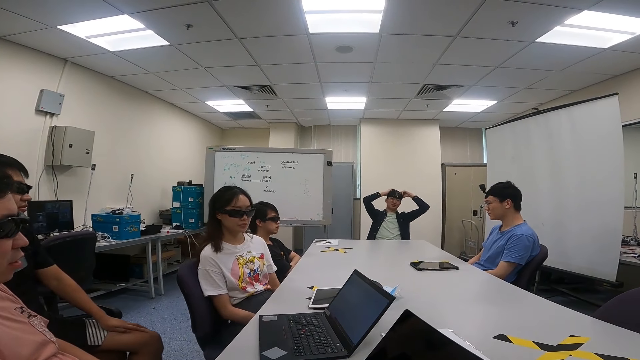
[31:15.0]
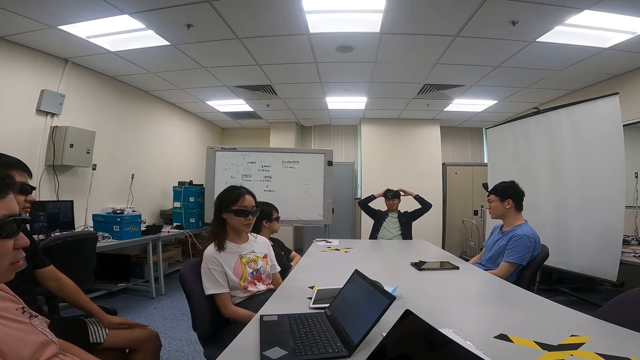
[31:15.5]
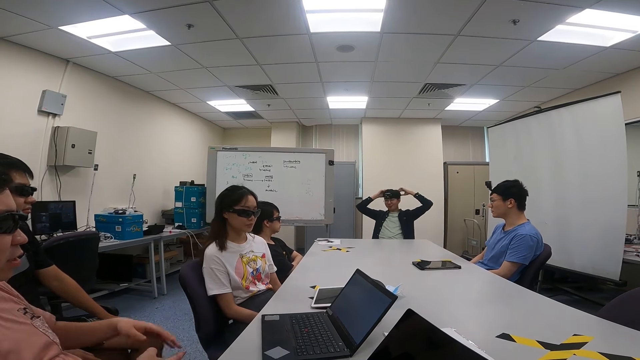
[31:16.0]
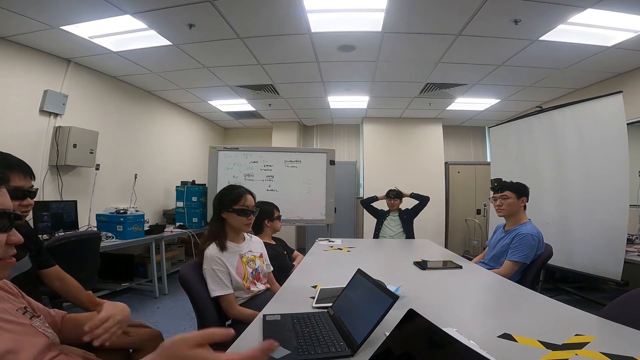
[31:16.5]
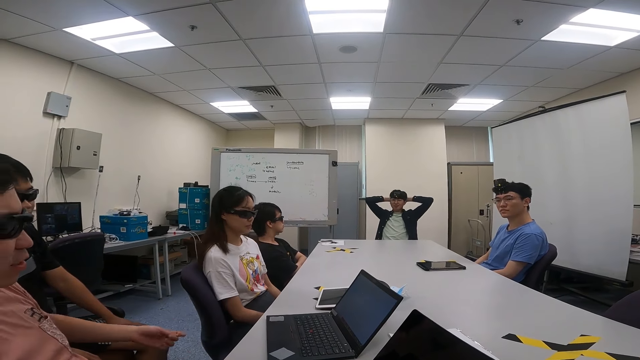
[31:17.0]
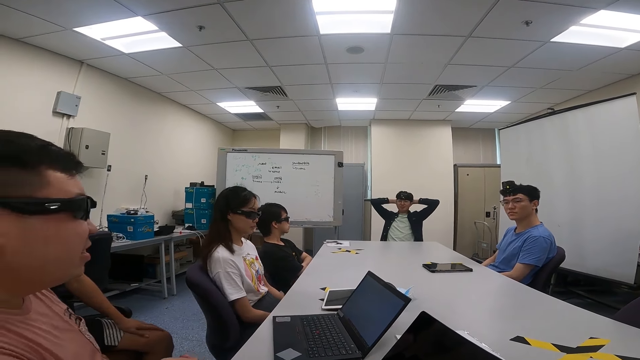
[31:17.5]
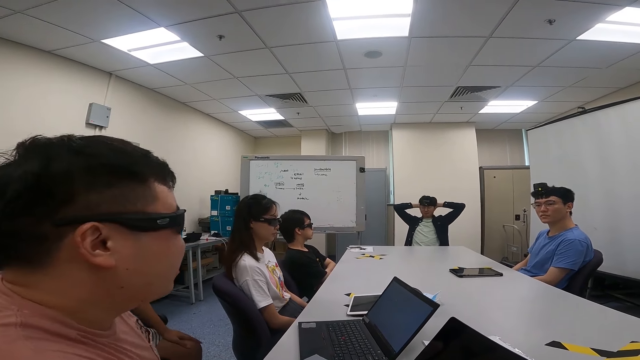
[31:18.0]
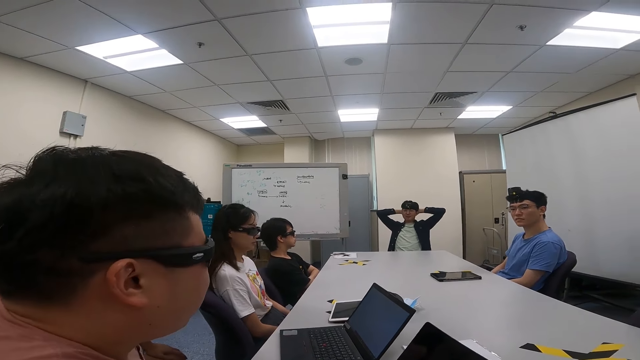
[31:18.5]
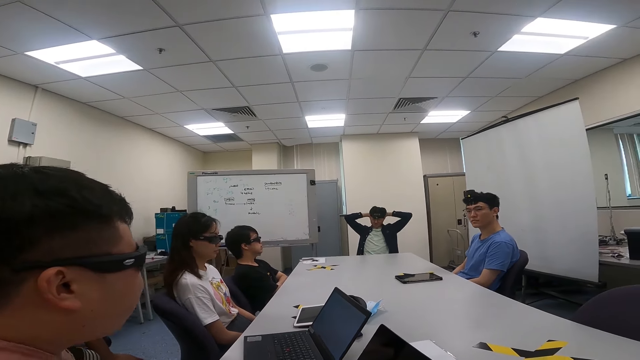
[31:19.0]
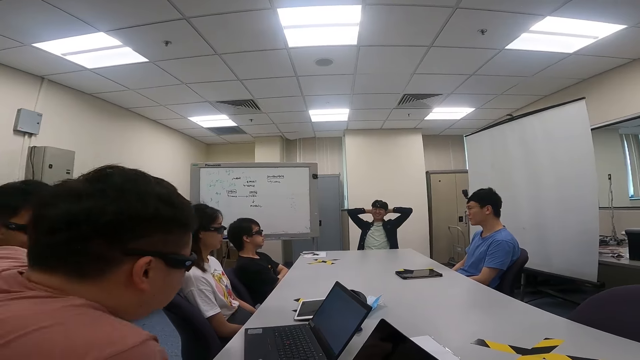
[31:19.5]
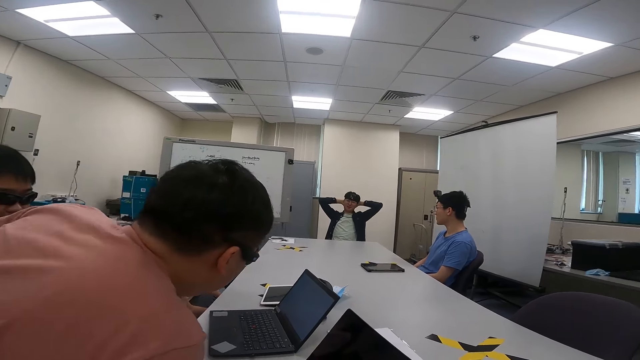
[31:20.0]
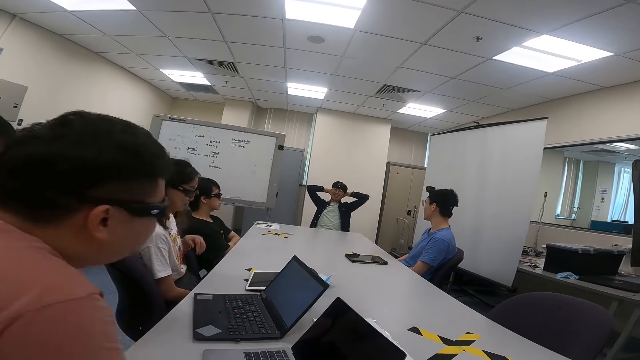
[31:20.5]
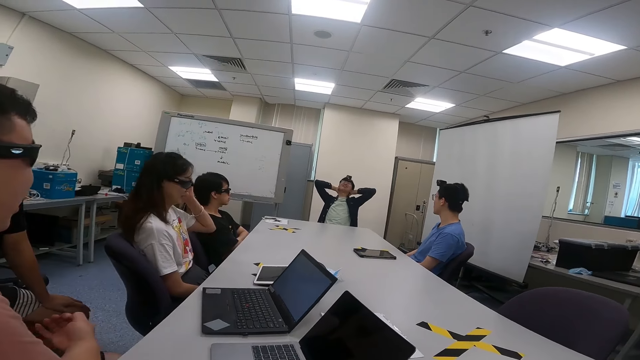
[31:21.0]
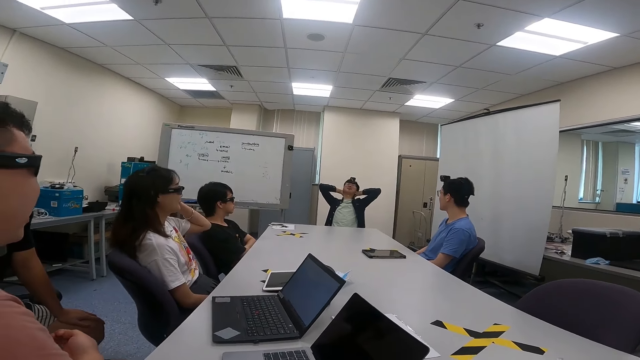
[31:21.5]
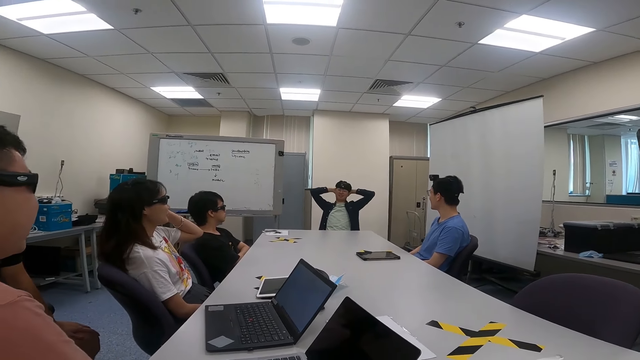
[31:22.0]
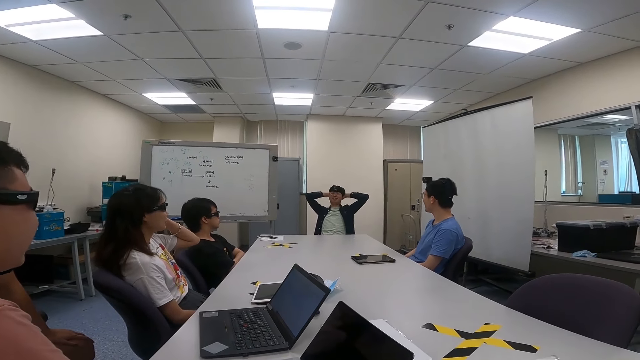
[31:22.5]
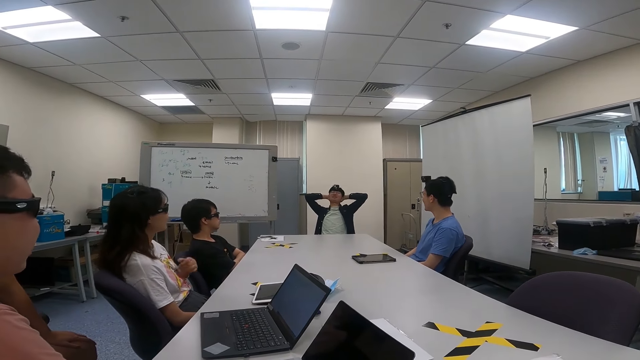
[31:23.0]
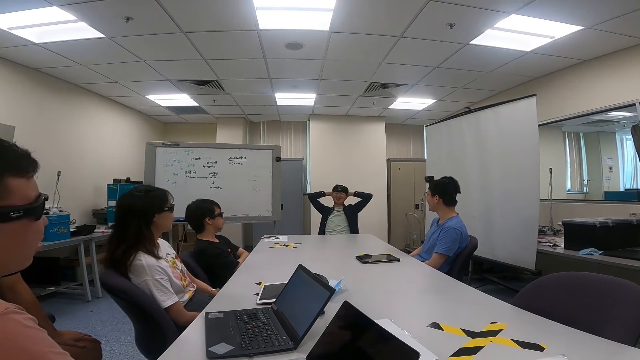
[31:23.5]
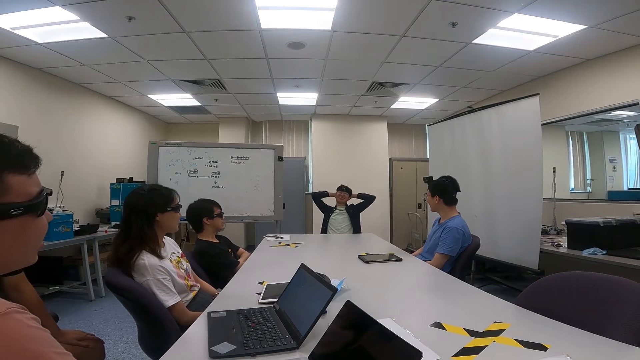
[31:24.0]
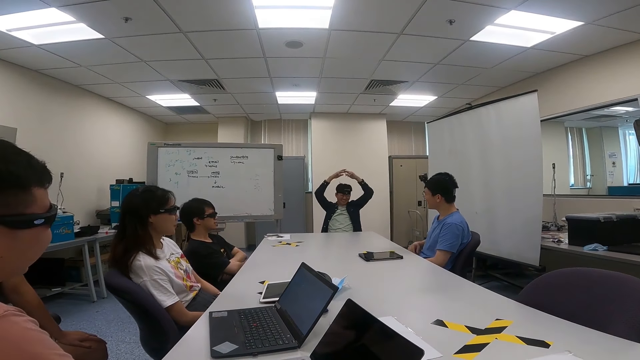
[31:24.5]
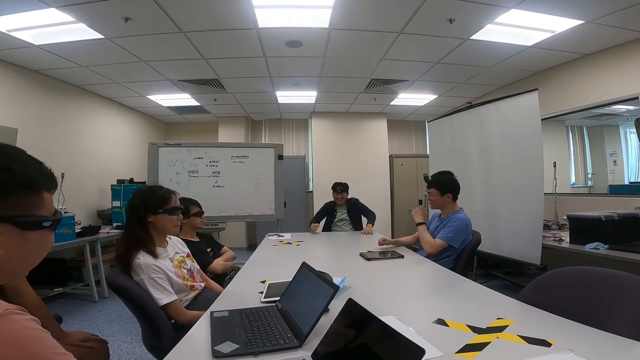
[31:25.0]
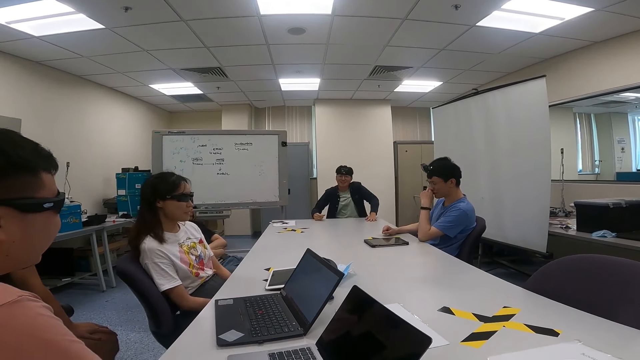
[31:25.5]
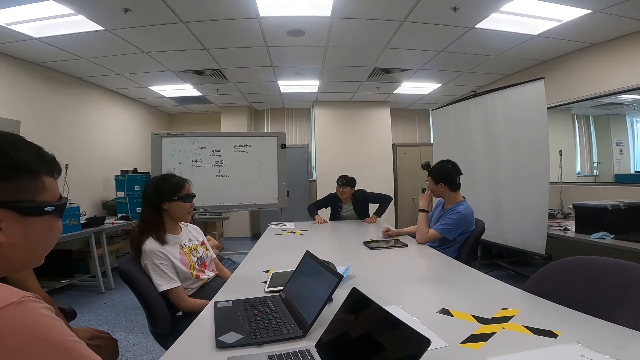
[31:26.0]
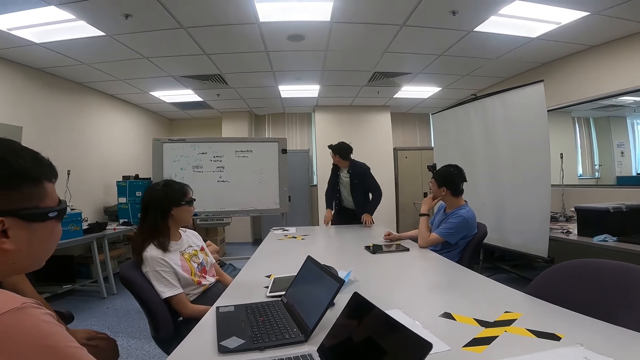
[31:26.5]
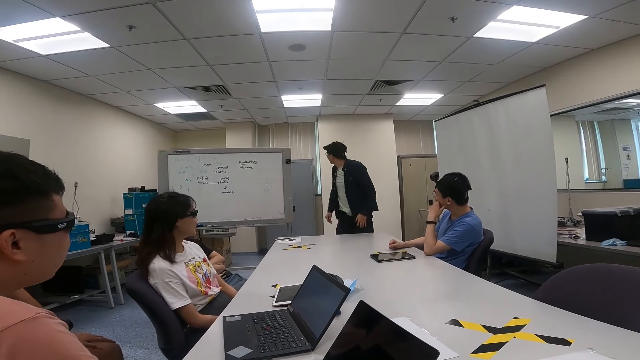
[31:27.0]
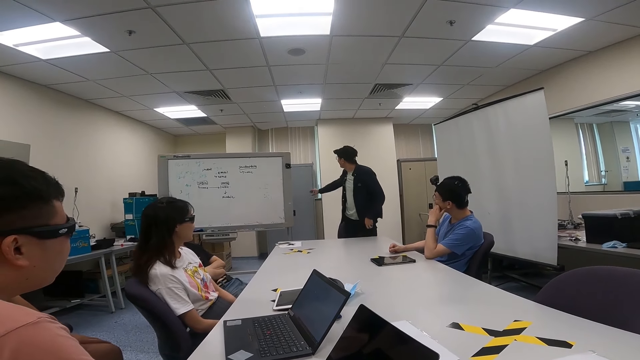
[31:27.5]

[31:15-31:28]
A man looks around. Another man swings a chair. The second man talks to the camera wearer, two other people and a woman. A third man uses gestures and moves forward. The second man nods his head. A fourth man looks around. A person moves on the seat. The woman lifts her hand upwards and adjusts her camera. The second man looks upwards. The second man talks to the camera wearer, the two other people and the woman. The woman lowers her hand. The first man moves backwards. The second man moves forward. The fourth man moves his hands to the table. The woman swings a chair. The fourth man wipes his nose. A fifth man swings a chair. The second man holds the table and stands up. The fourth man places his hand on his cheek.
